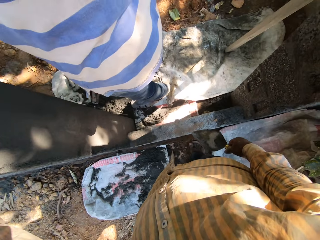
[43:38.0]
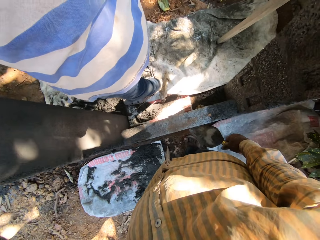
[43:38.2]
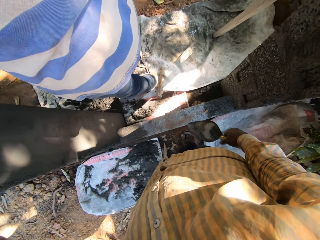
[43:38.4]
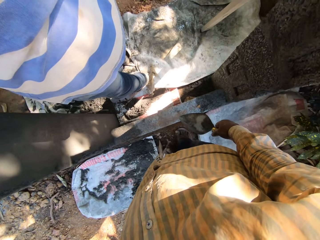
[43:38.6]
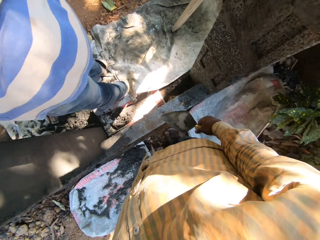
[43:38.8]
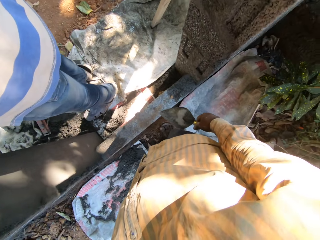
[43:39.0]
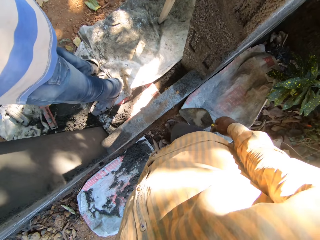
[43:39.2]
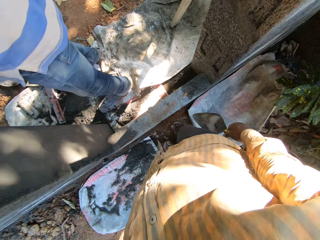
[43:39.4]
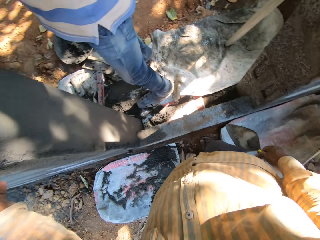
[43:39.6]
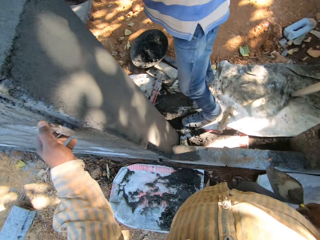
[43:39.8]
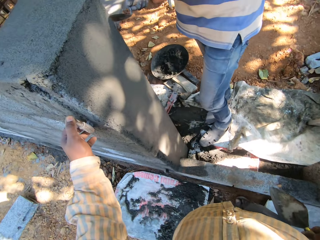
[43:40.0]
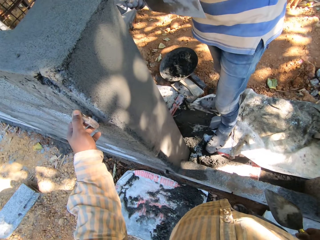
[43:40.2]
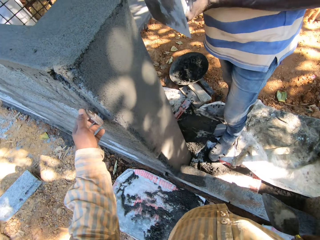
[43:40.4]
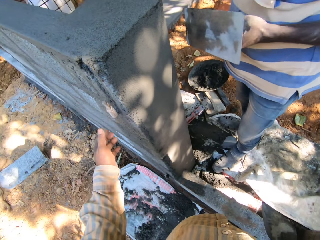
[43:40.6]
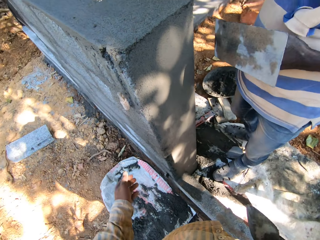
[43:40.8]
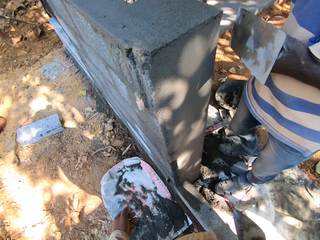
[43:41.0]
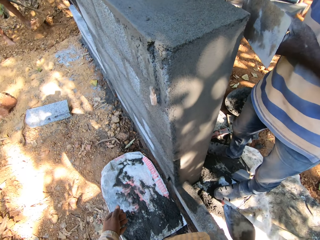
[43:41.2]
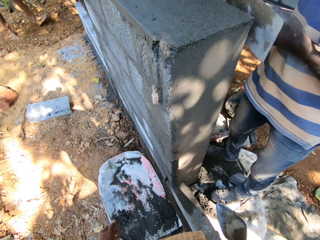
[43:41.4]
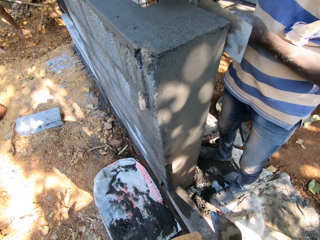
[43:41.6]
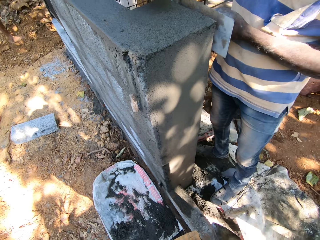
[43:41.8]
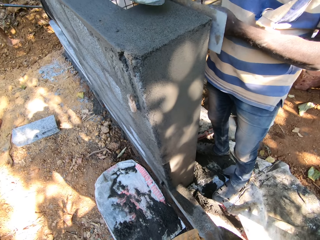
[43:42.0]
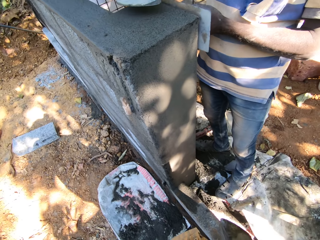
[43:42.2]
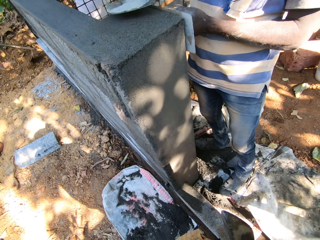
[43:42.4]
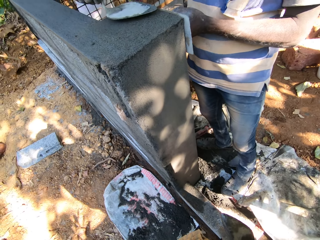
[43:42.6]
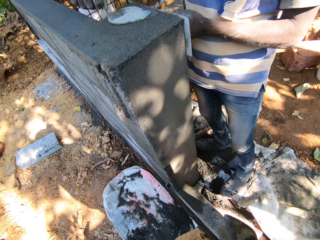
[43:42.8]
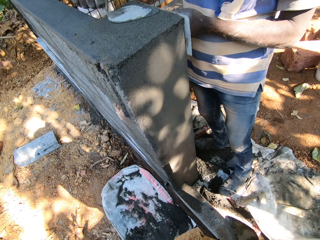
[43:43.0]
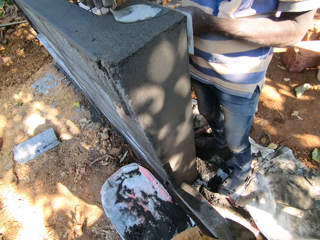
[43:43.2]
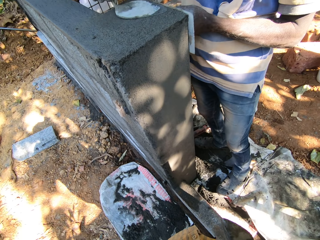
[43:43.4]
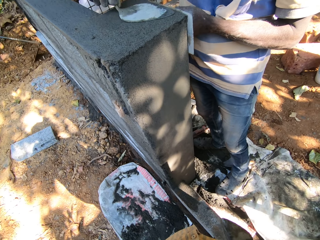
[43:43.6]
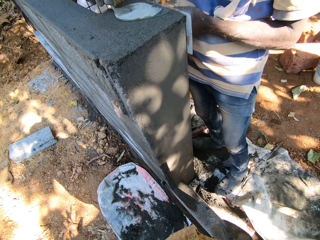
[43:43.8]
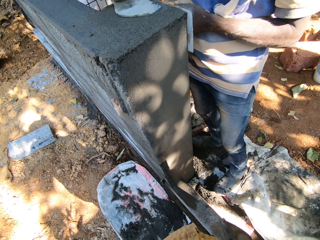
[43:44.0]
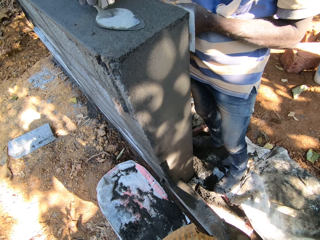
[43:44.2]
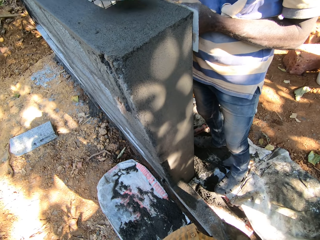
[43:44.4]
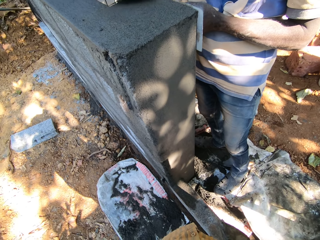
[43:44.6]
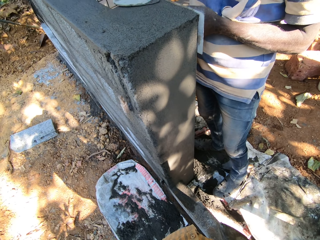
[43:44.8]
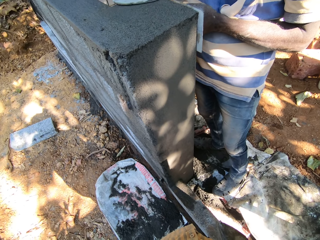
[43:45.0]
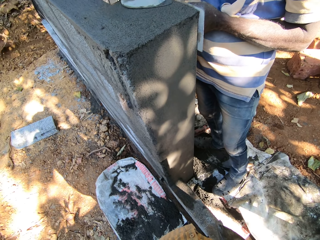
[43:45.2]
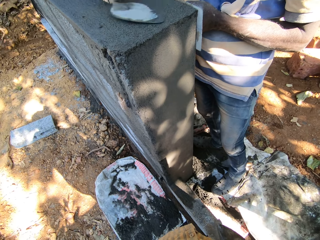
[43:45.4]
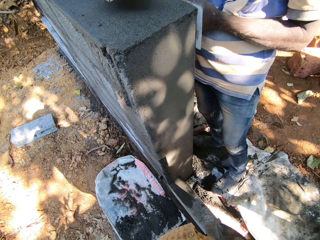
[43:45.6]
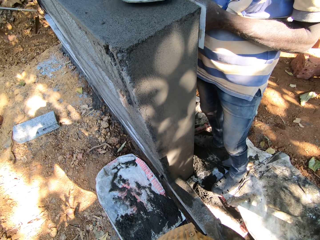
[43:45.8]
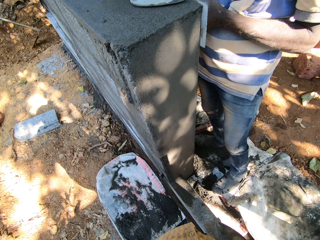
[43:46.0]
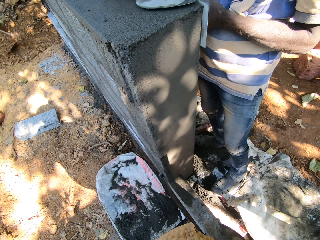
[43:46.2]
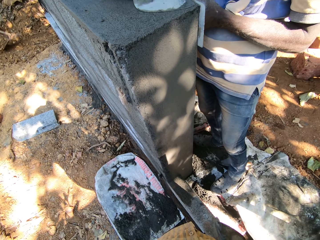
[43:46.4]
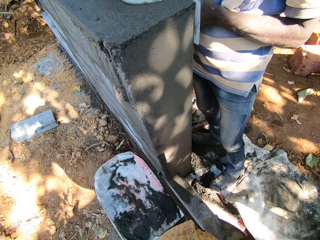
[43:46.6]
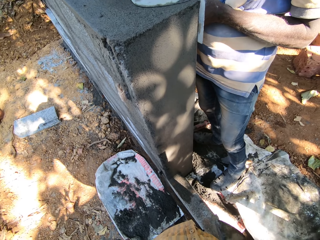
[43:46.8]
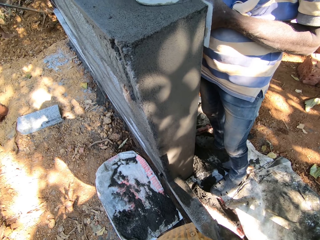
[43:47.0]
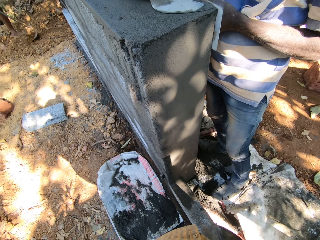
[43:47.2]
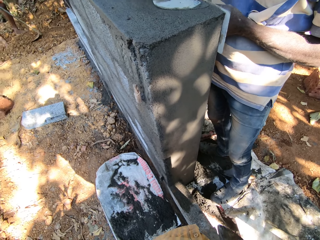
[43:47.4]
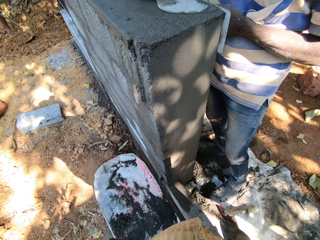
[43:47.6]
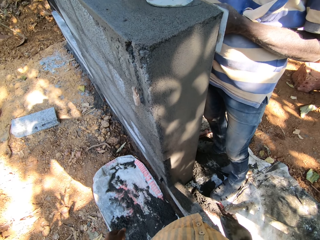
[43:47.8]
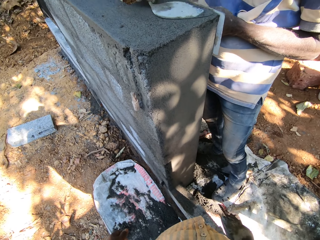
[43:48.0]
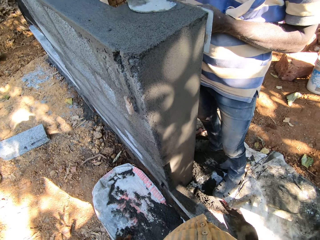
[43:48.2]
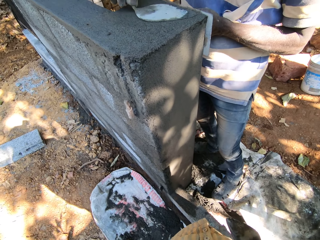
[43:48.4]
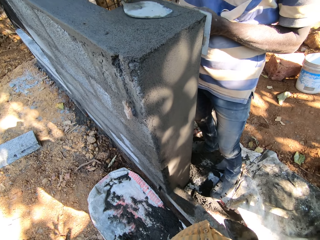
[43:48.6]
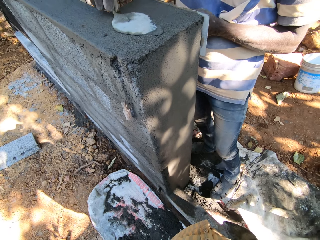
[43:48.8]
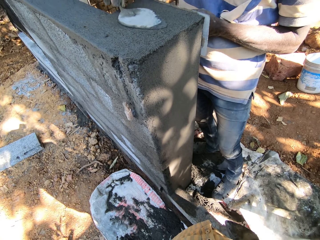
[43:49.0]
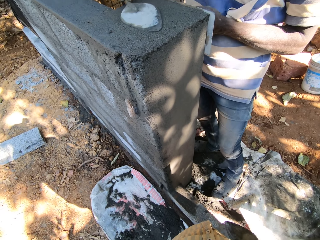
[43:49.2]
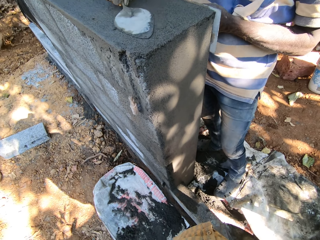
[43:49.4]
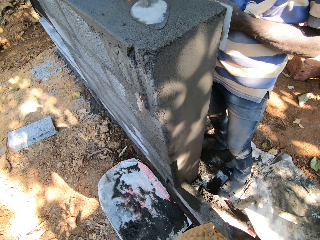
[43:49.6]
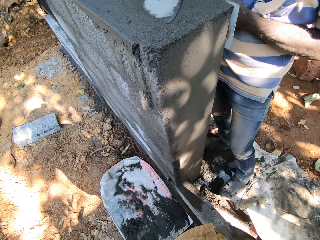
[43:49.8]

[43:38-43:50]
The man smoothens the wall with the trowel in his right hand. The man spreads the concrete on the wall with the trowel.

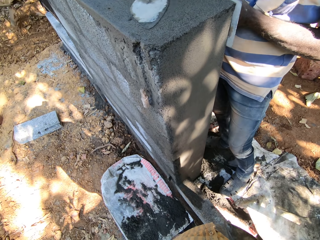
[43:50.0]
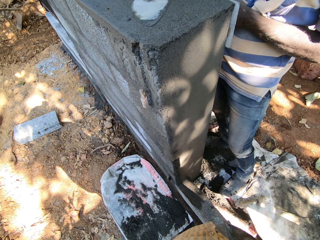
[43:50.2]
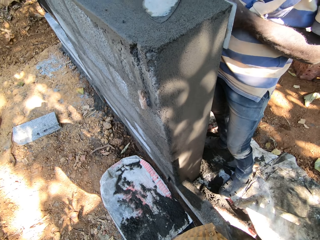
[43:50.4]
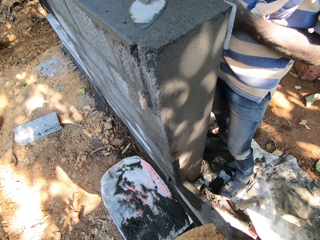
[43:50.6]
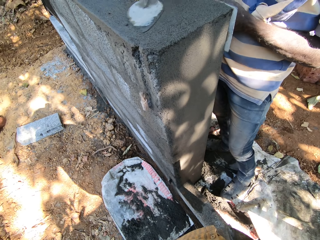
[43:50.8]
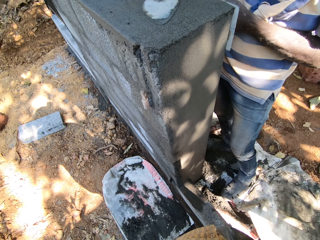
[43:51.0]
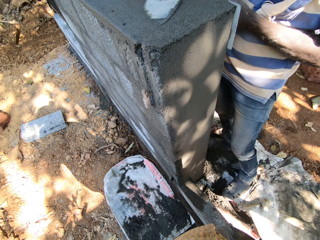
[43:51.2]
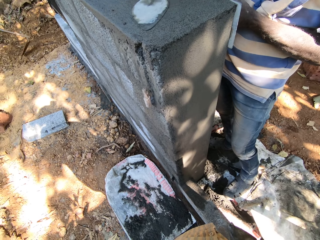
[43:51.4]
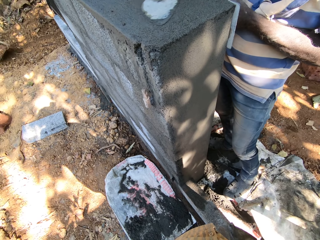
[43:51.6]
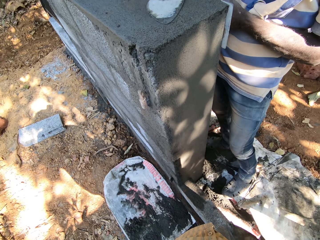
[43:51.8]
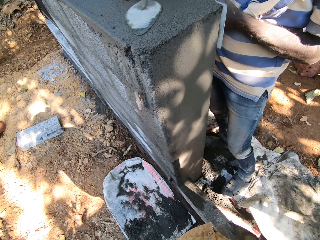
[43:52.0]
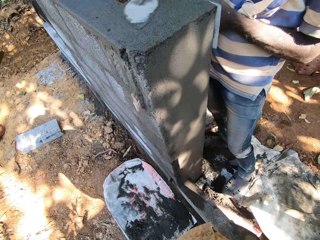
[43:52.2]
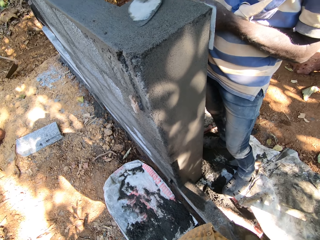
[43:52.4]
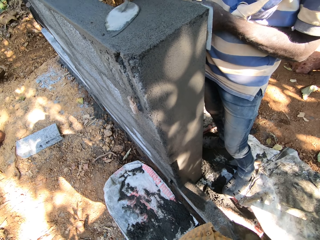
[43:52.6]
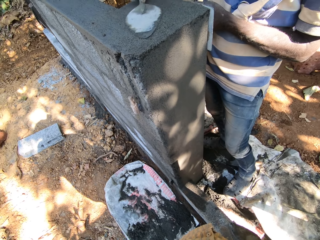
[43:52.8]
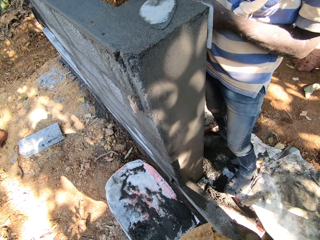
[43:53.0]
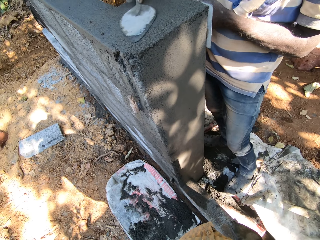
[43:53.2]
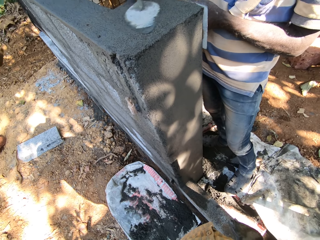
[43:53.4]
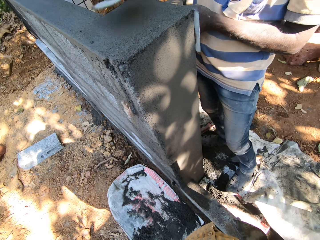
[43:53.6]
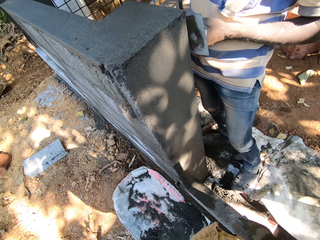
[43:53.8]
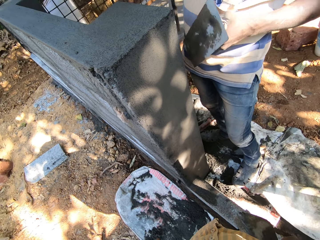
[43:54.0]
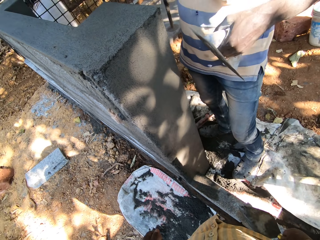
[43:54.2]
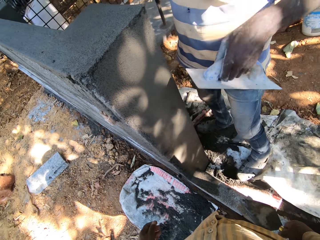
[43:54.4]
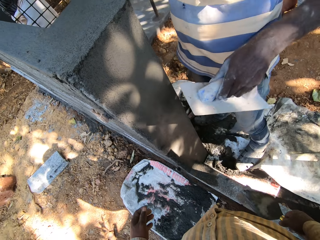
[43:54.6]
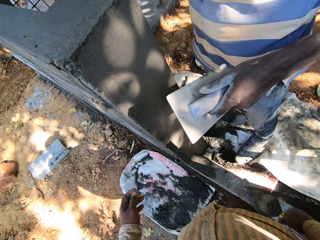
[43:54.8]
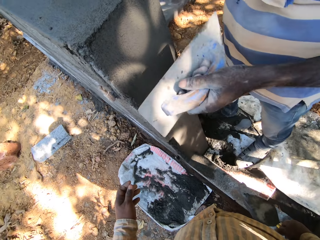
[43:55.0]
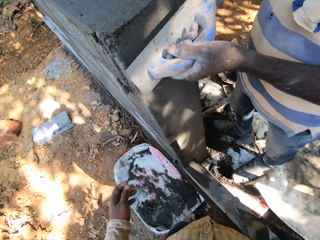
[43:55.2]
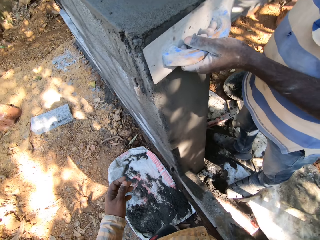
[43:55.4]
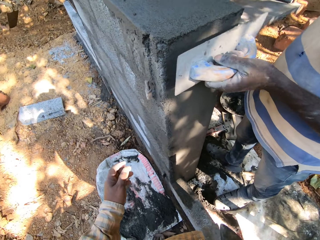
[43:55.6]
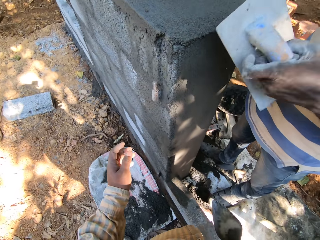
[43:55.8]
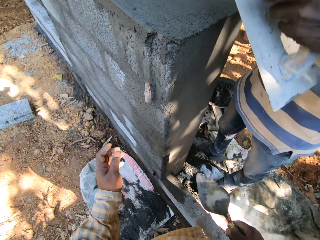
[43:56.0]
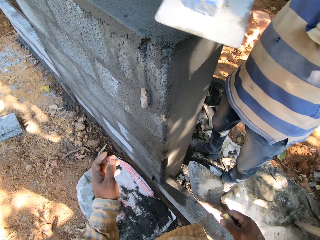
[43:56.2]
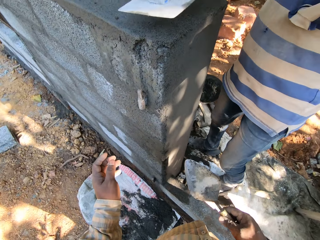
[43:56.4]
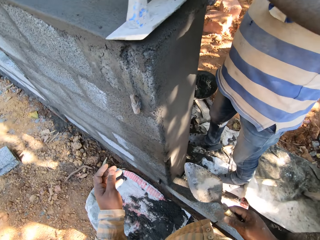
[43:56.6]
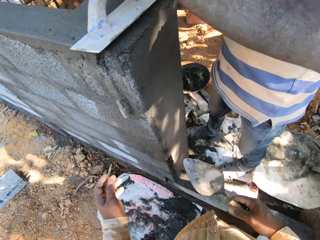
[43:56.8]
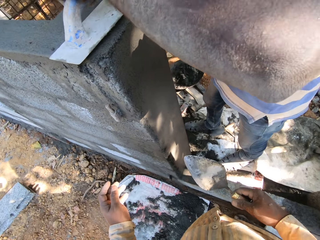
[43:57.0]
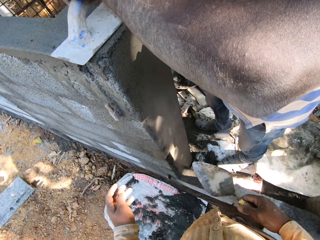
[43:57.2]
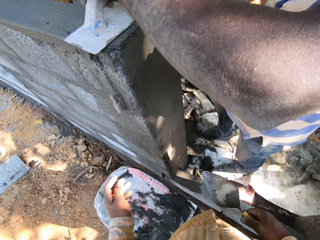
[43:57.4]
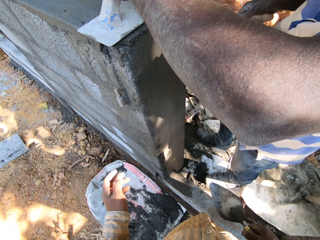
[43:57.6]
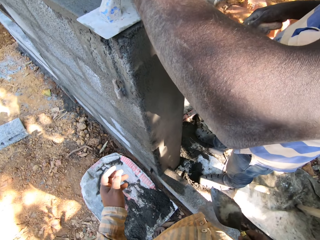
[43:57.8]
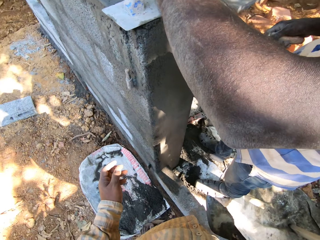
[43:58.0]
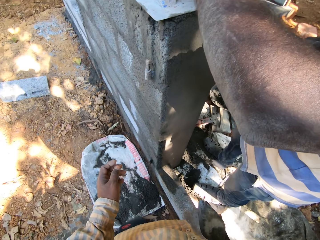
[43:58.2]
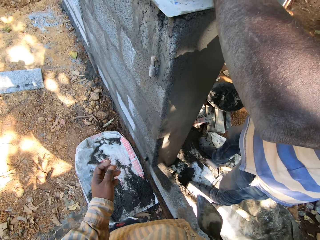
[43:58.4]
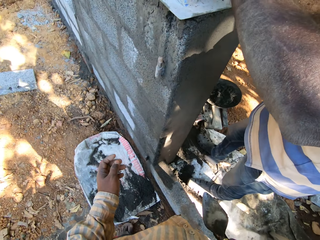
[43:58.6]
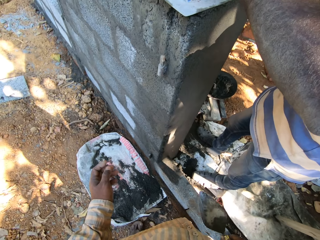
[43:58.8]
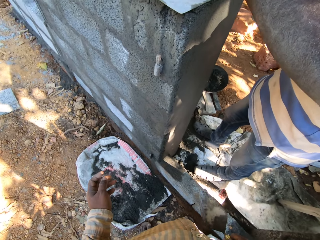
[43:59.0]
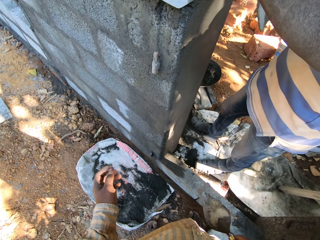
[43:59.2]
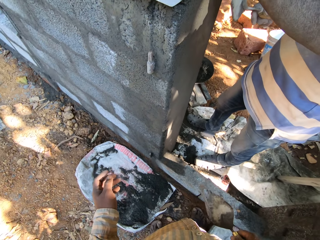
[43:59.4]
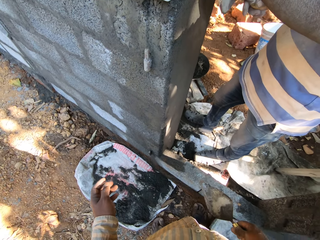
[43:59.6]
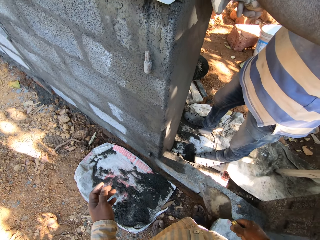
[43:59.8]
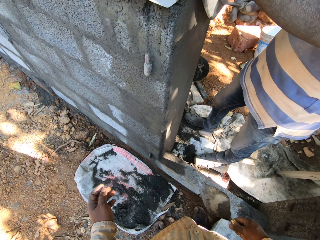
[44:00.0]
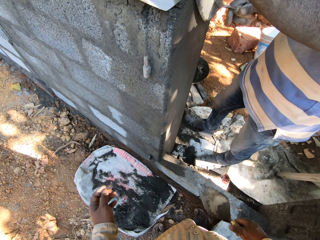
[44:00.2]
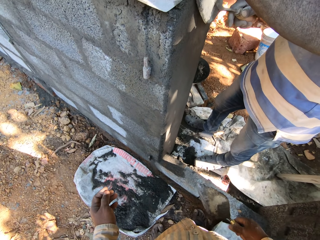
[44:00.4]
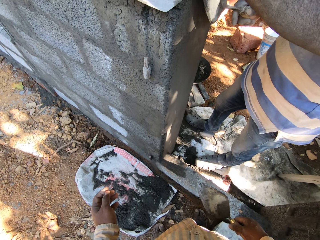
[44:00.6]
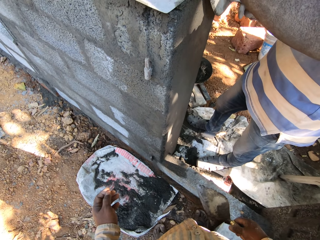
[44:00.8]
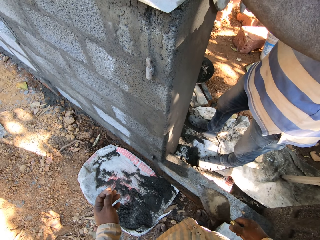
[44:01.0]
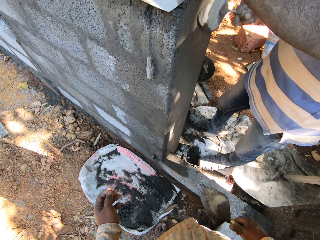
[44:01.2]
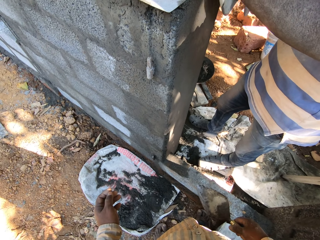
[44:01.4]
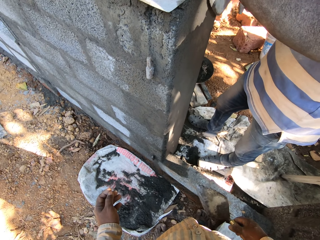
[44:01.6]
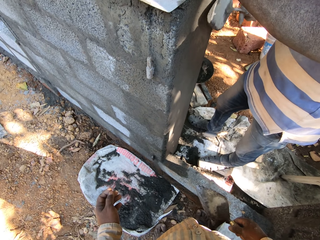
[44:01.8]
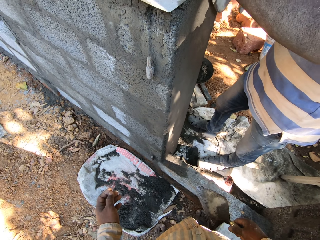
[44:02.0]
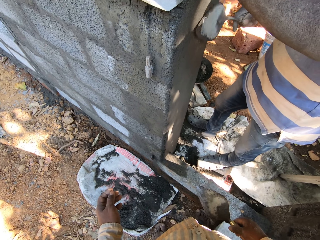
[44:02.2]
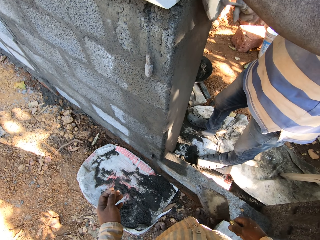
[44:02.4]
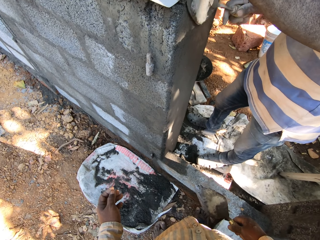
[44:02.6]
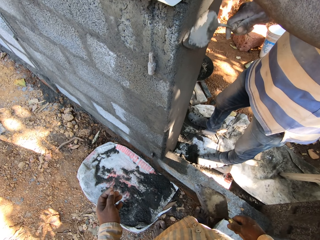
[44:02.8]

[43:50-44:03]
The man smoothens the wall with the trowel in his right hand and a finishing trowel in his left hand.
